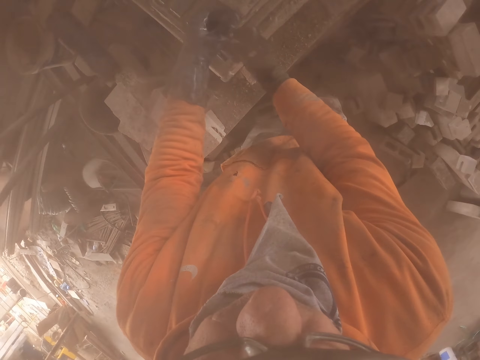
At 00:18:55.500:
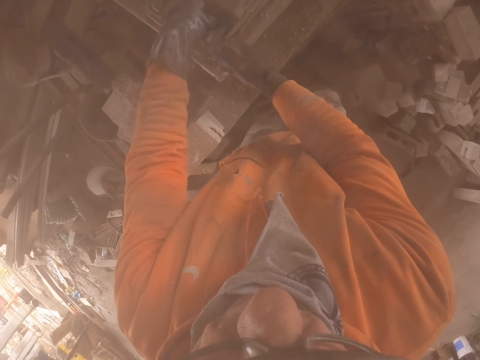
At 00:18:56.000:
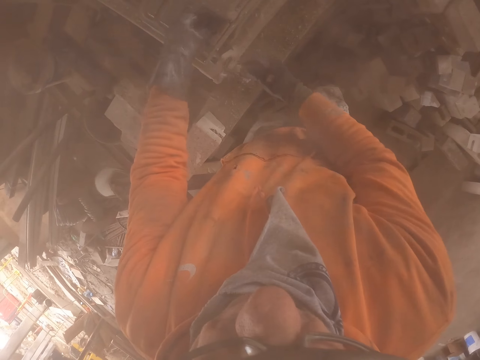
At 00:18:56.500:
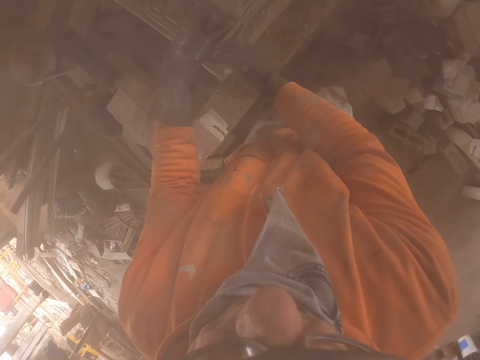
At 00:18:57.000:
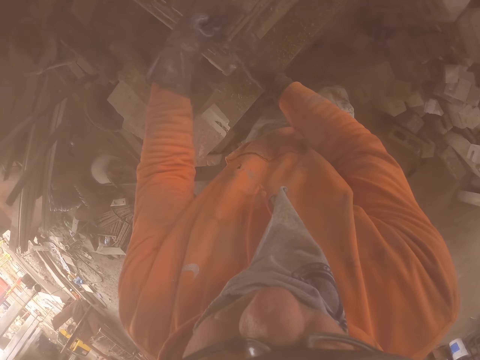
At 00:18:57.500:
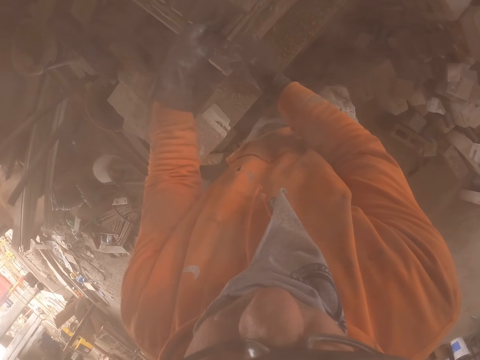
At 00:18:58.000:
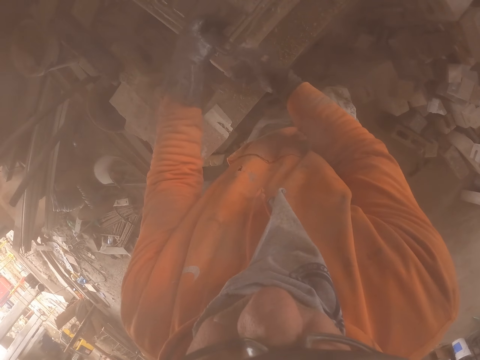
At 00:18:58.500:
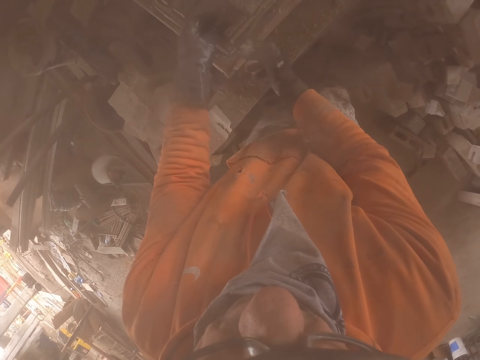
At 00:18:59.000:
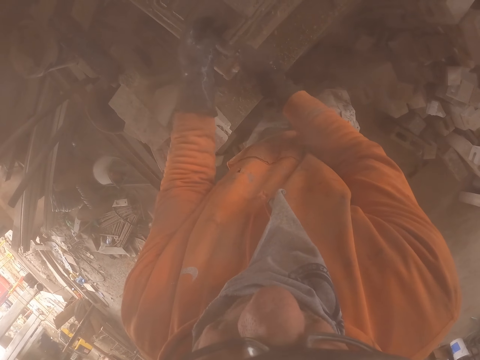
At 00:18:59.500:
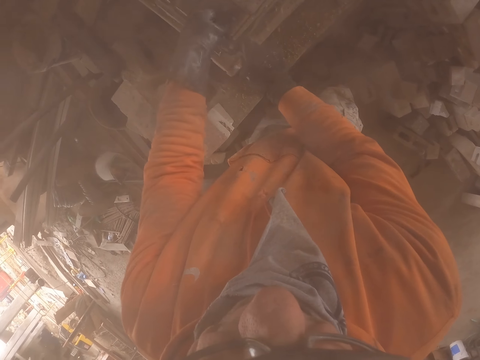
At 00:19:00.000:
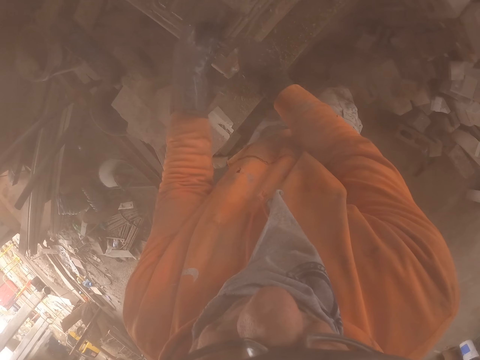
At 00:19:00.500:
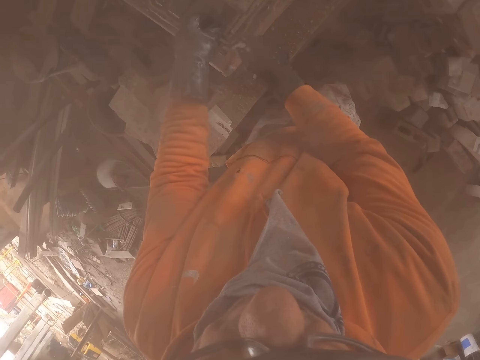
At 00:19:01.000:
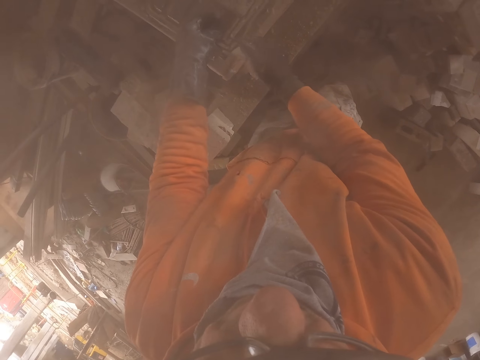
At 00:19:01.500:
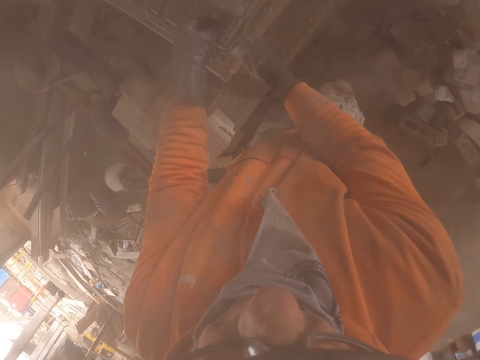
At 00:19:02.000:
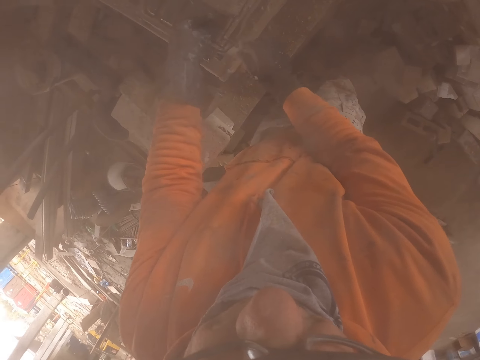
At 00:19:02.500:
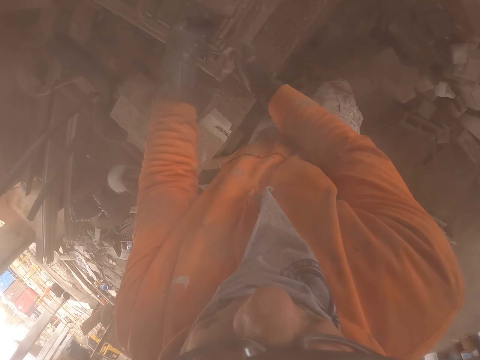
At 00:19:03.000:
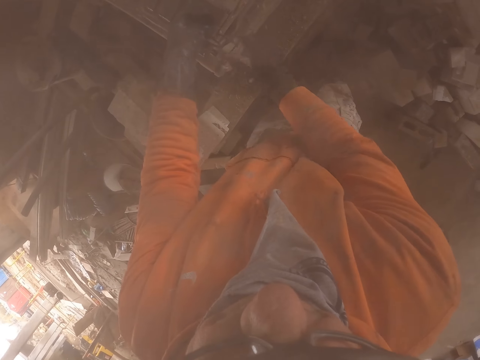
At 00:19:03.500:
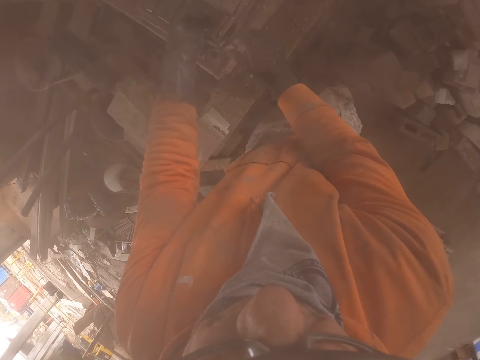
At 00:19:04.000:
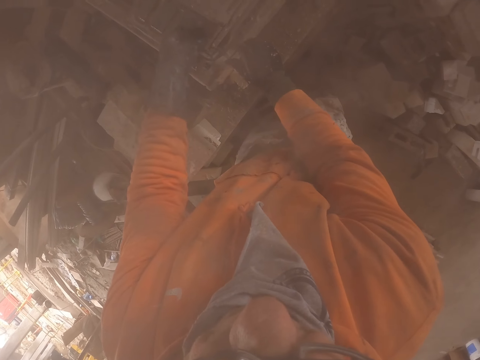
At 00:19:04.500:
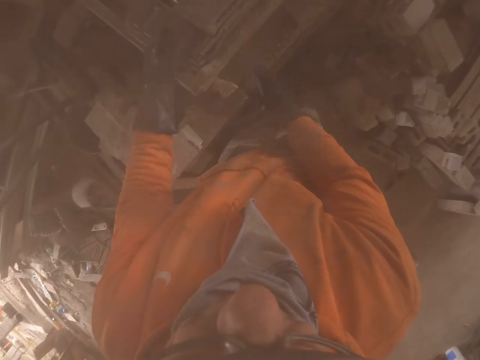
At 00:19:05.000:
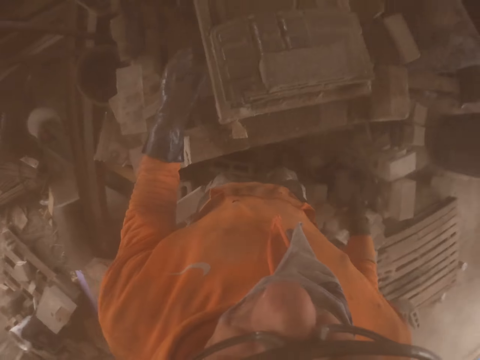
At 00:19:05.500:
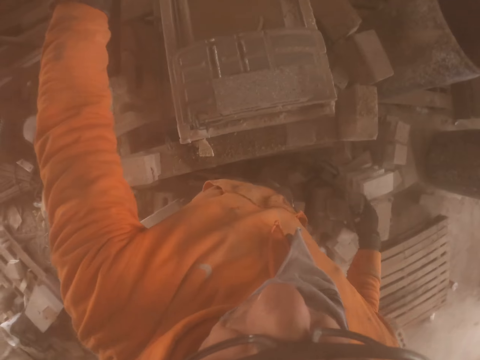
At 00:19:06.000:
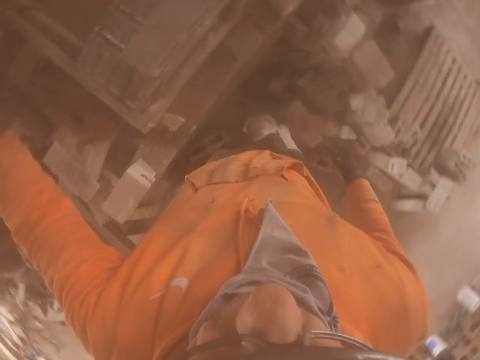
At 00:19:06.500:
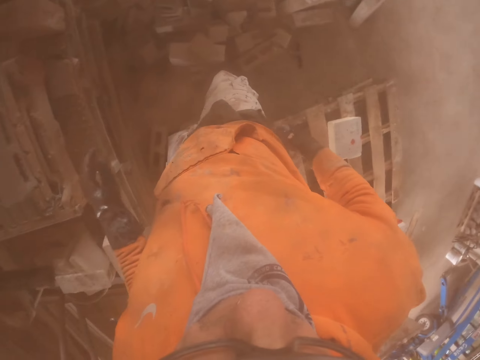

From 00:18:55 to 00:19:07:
The camera wearer tightens the brick maker. They fix something.

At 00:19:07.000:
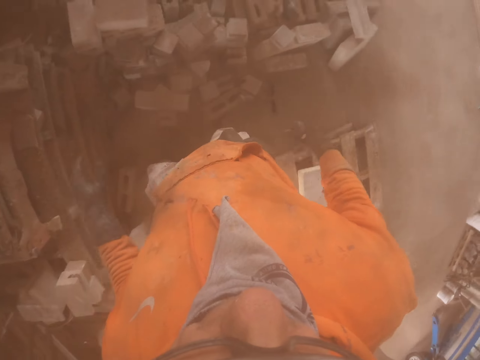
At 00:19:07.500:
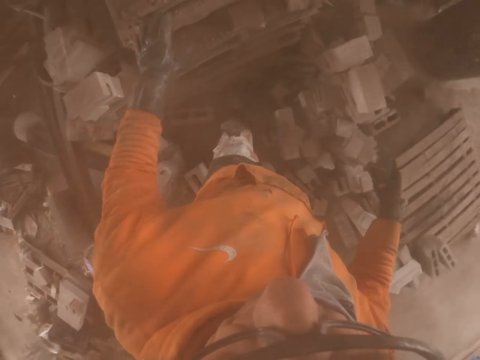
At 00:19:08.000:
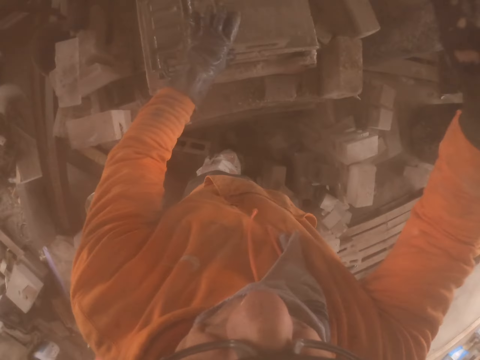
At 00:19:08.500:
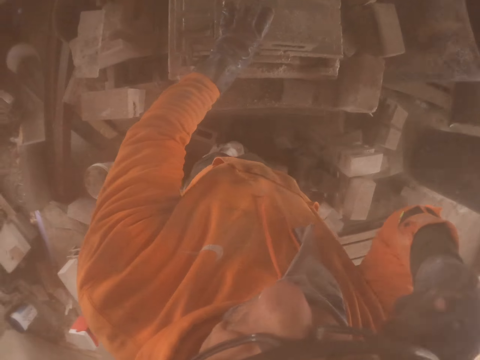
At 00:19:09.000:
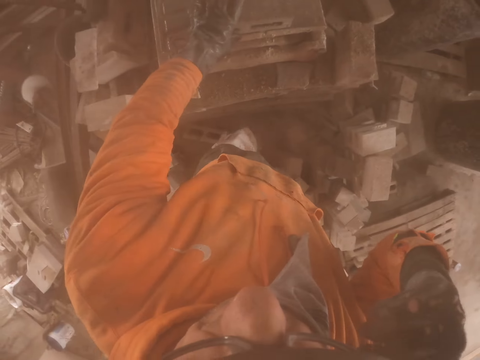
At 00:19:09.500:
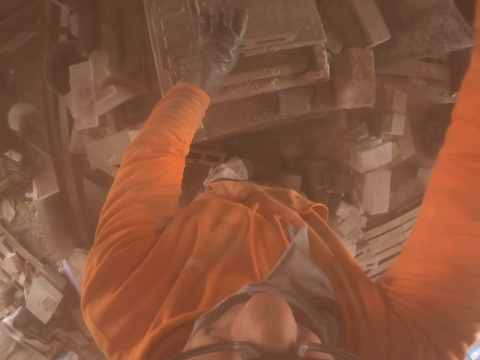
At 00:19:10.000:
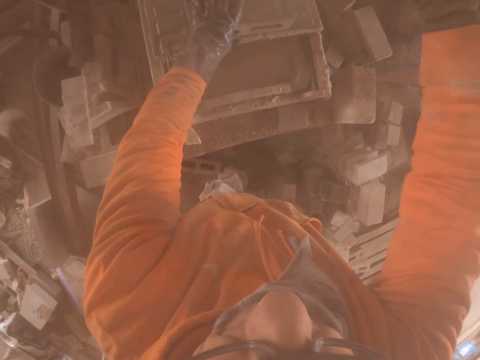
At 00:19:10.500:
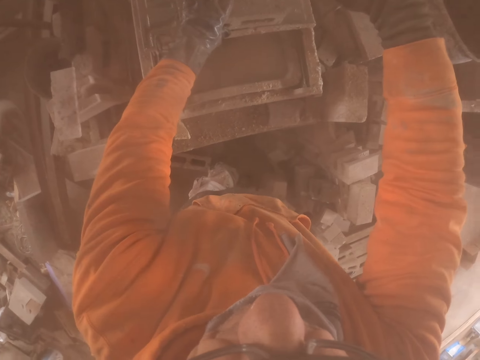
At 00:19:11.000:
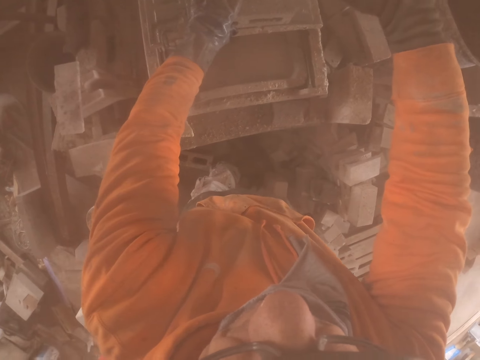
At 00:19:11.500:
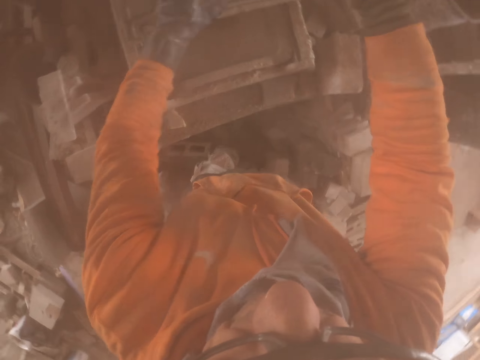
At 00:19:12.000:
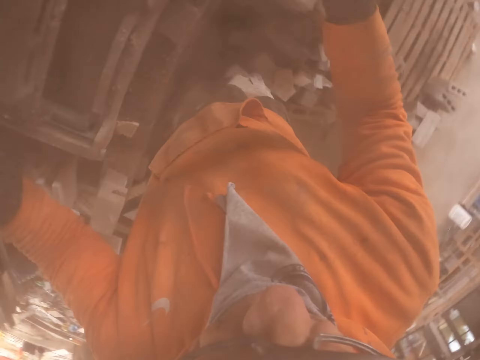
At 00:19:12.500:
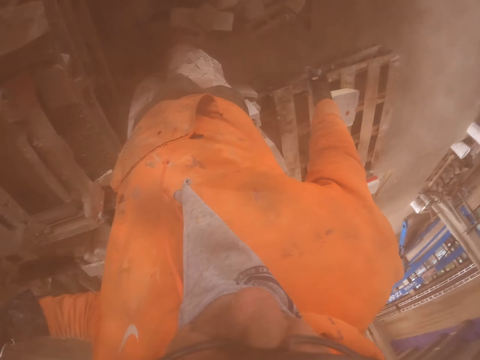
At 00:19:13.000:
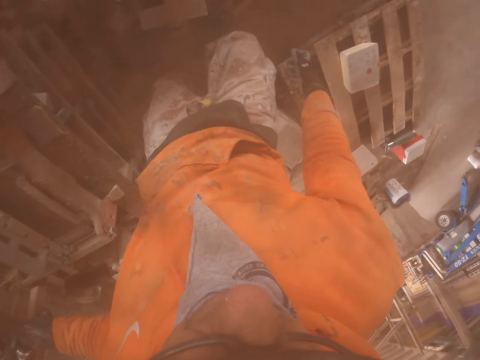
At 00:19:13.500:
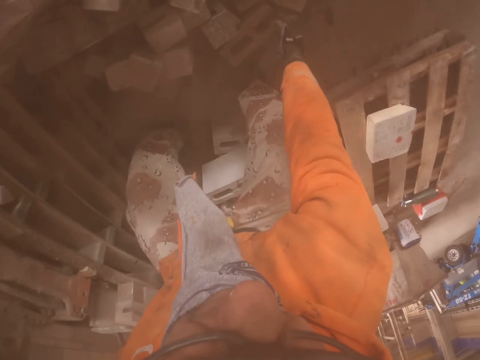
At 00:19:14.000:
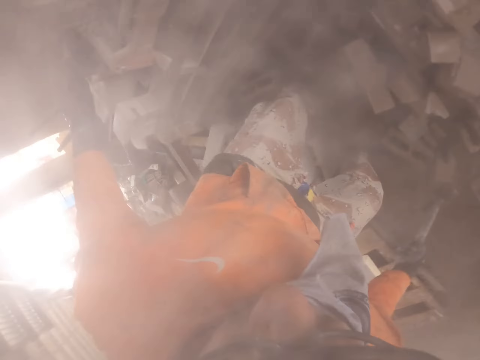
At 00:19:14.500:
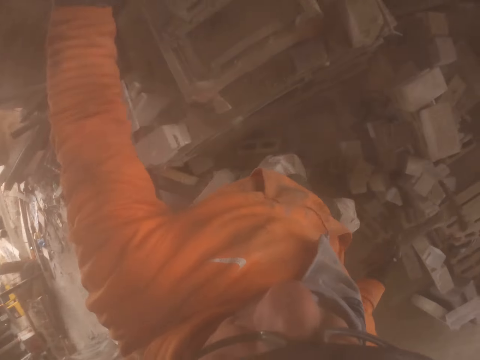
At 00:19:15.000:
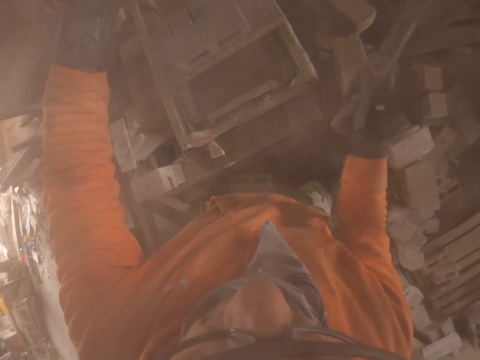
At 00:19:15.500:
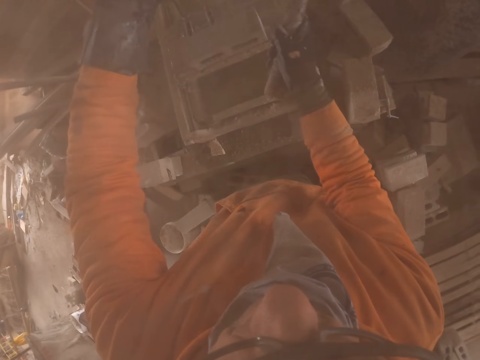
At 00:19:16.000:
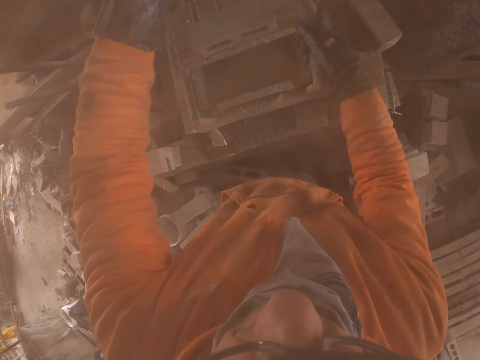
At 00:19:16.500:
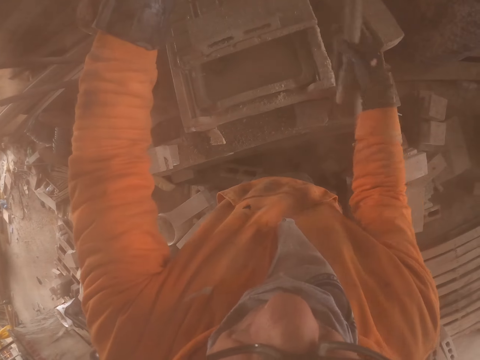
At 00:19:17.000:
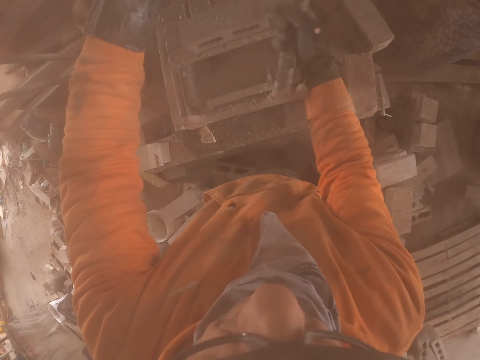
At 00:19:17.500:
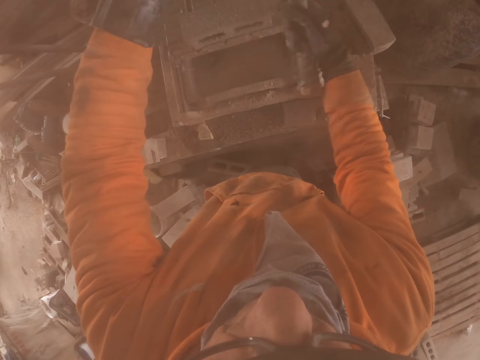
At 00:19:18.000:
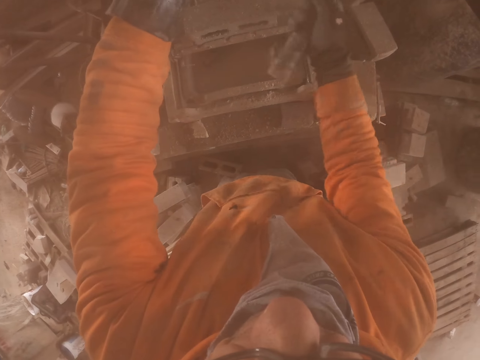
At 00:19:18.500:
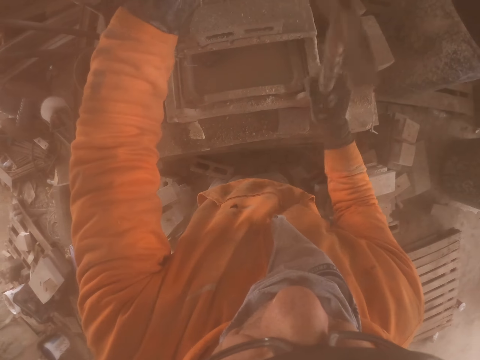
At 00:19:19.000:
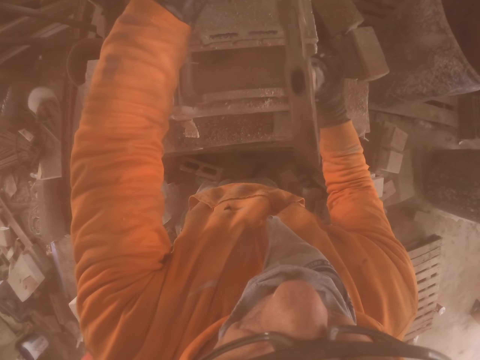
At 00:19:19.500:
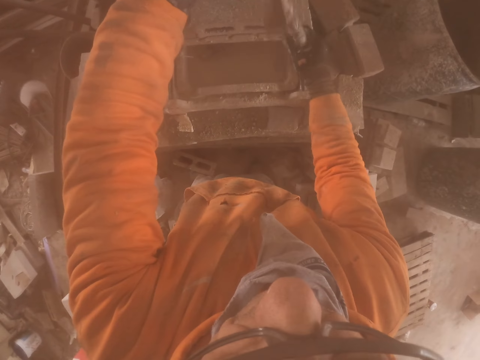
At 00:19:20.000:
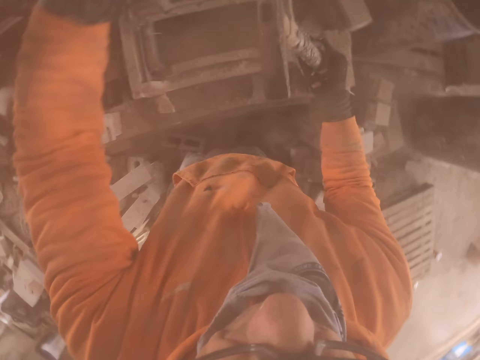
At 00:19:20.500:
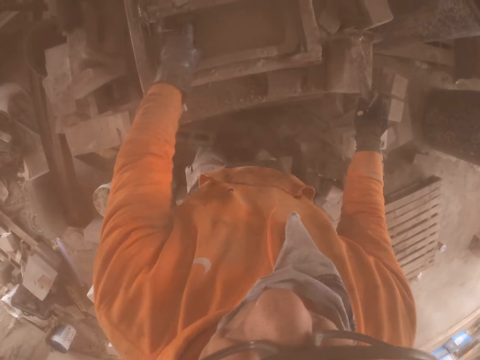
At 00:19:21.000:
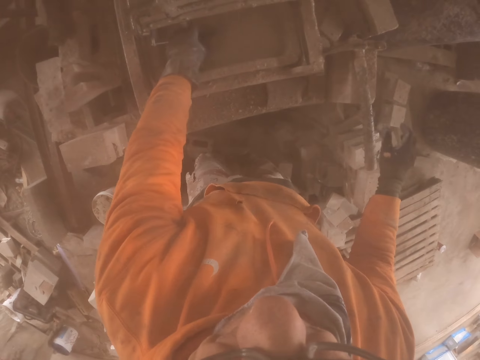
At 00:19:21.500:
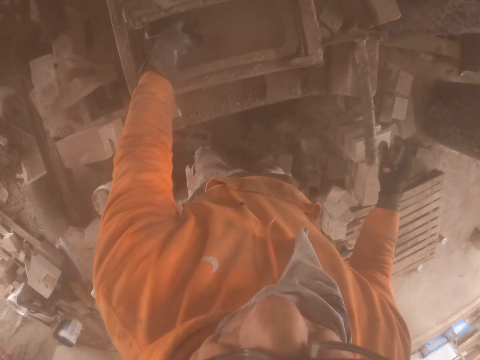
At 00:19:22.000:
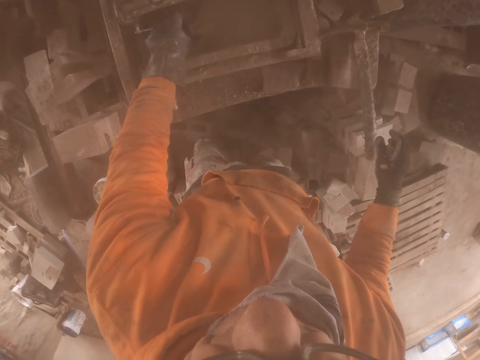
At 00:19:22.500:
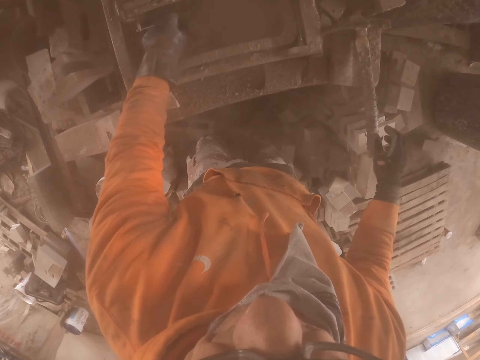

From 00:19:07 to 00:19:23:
The camera wearer adjusts the camera. They cut the brick with the brick cutting machine. They pick the hammer on the floor. They hammer the brick. They touch the water.
